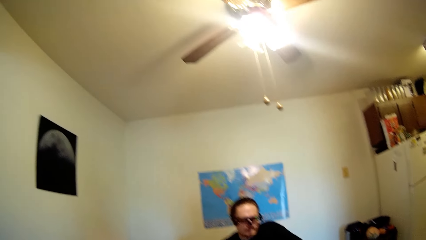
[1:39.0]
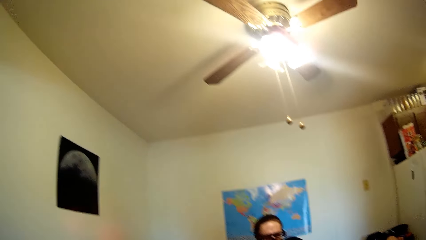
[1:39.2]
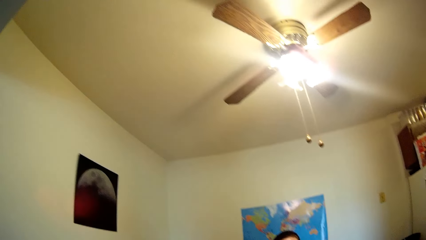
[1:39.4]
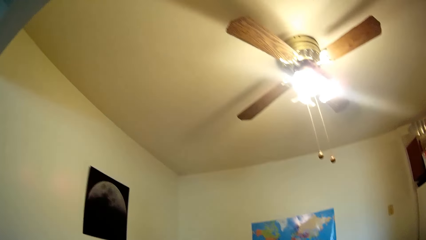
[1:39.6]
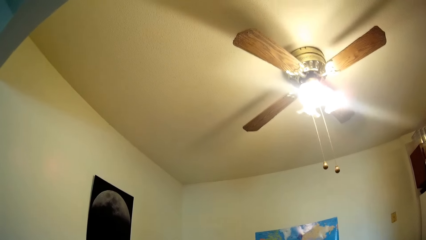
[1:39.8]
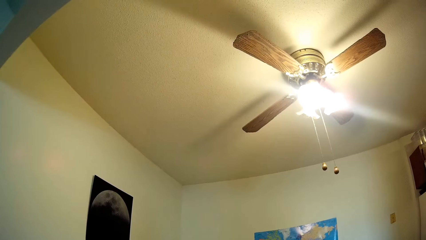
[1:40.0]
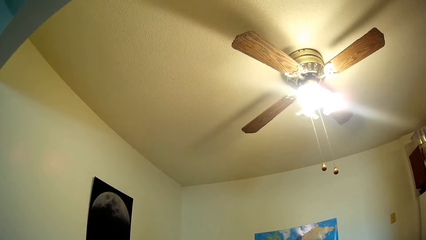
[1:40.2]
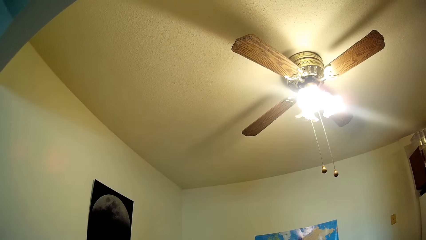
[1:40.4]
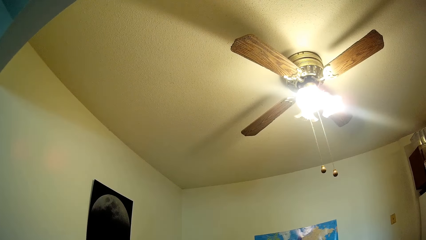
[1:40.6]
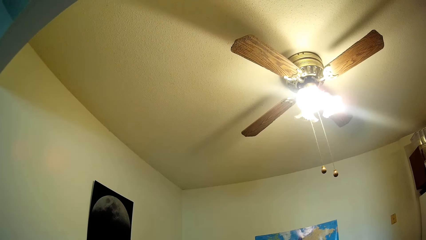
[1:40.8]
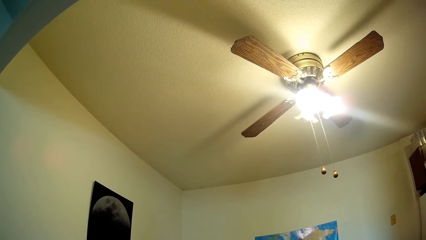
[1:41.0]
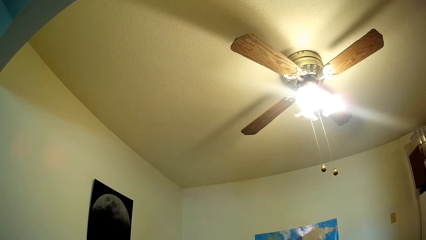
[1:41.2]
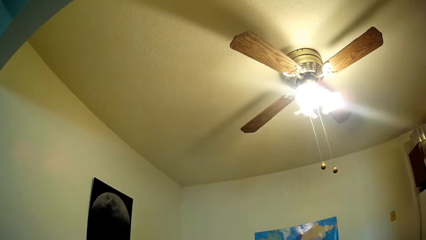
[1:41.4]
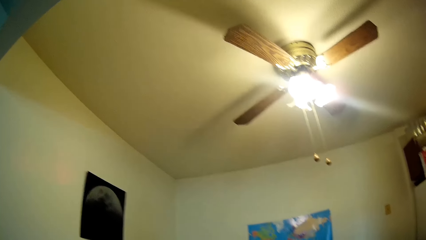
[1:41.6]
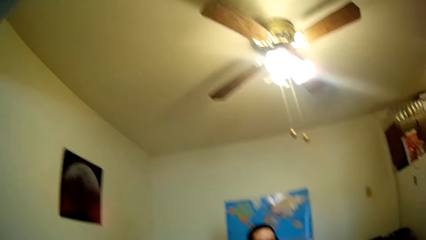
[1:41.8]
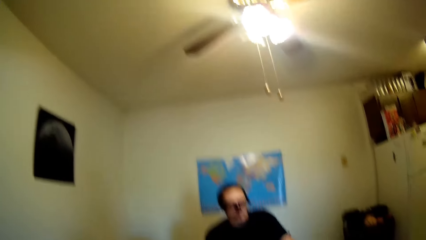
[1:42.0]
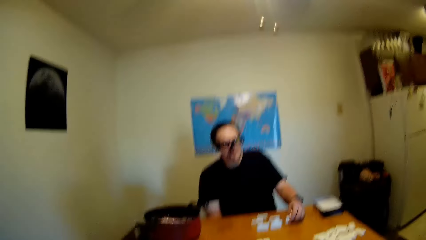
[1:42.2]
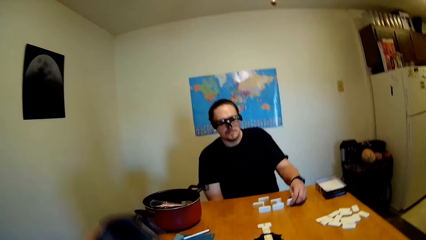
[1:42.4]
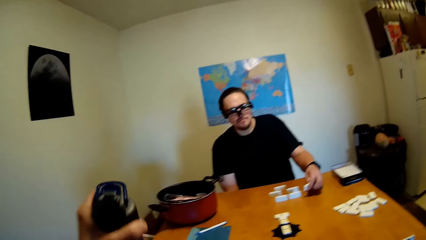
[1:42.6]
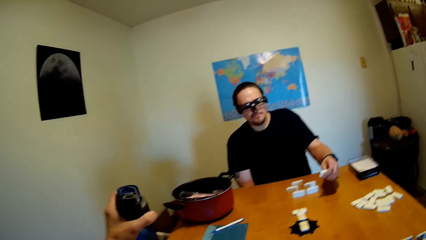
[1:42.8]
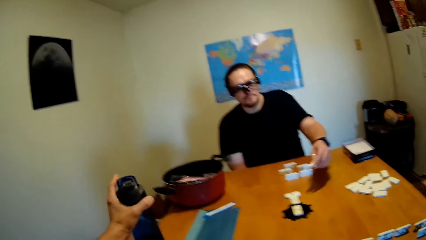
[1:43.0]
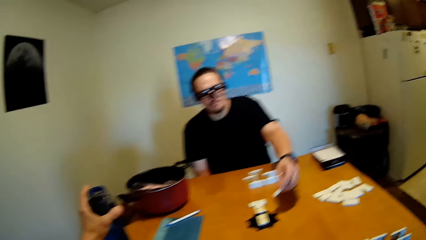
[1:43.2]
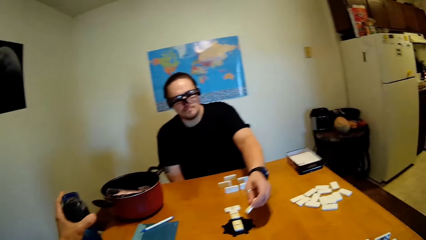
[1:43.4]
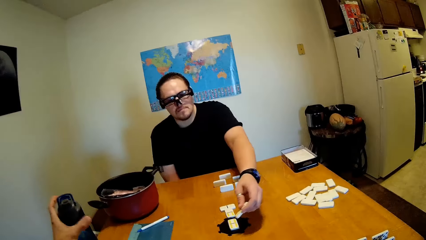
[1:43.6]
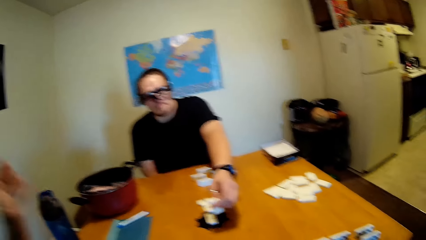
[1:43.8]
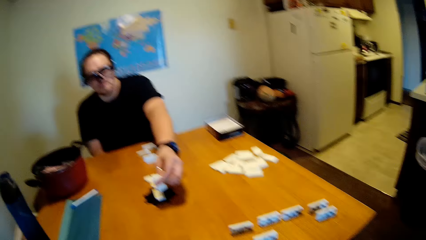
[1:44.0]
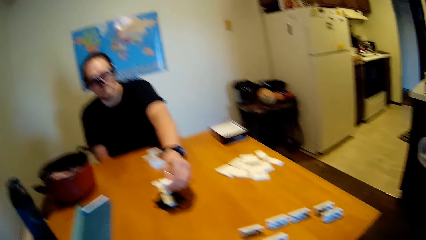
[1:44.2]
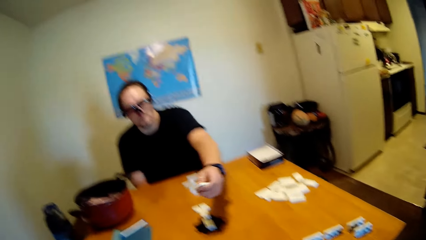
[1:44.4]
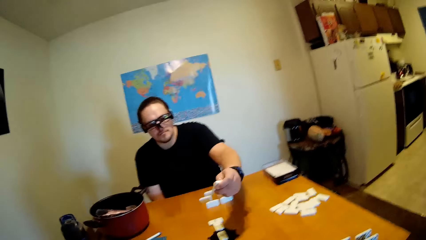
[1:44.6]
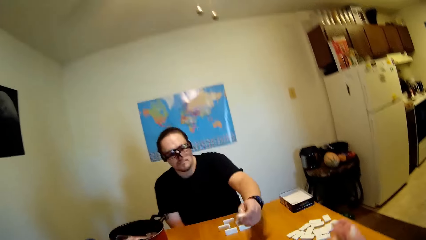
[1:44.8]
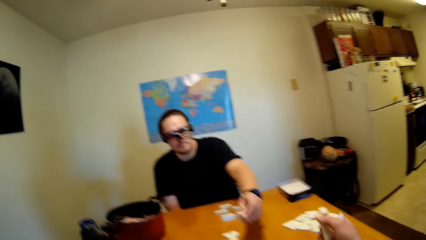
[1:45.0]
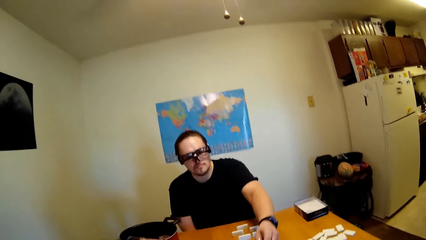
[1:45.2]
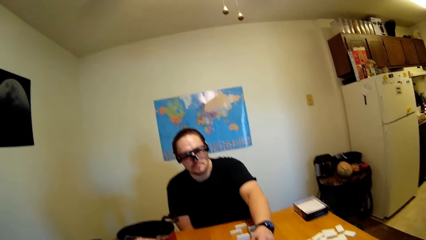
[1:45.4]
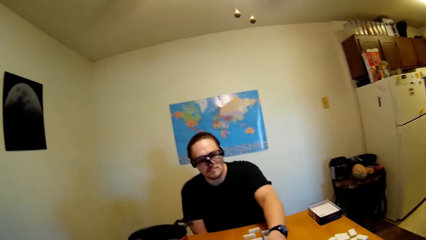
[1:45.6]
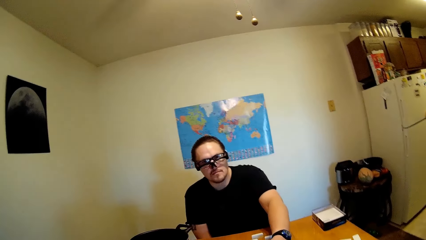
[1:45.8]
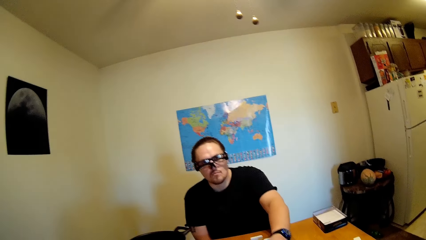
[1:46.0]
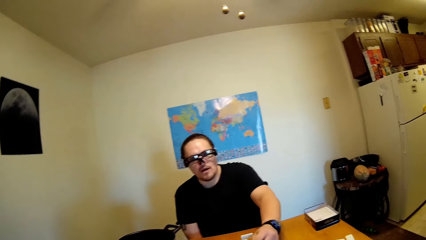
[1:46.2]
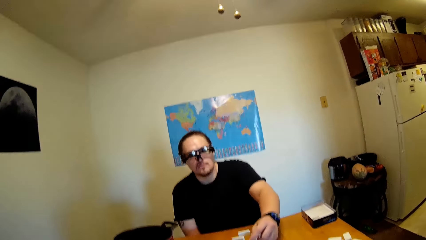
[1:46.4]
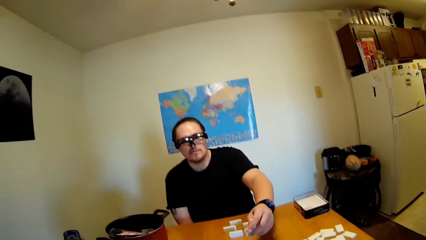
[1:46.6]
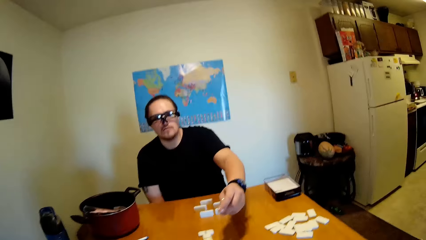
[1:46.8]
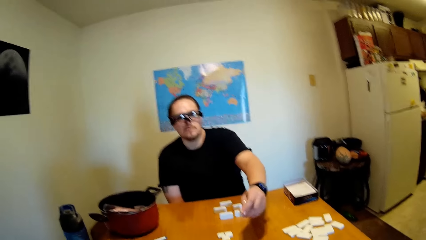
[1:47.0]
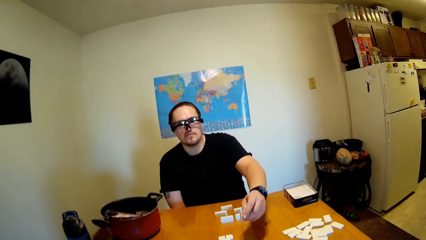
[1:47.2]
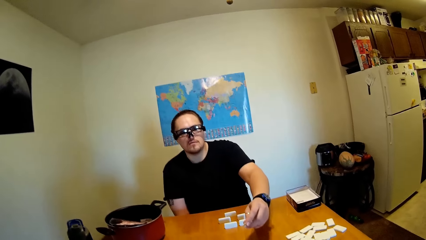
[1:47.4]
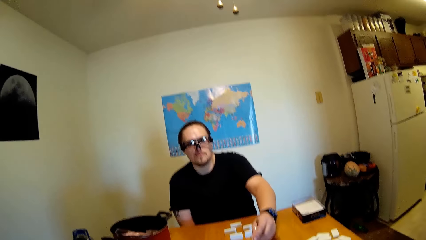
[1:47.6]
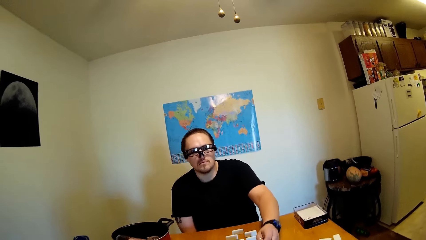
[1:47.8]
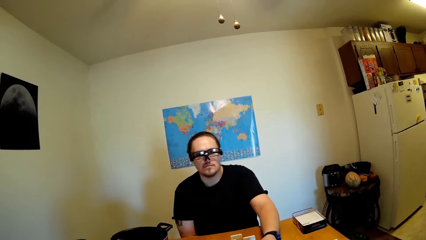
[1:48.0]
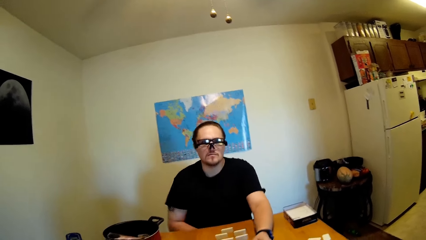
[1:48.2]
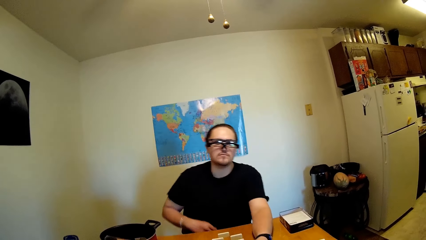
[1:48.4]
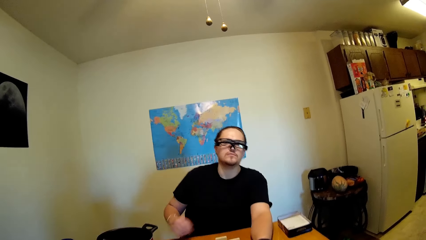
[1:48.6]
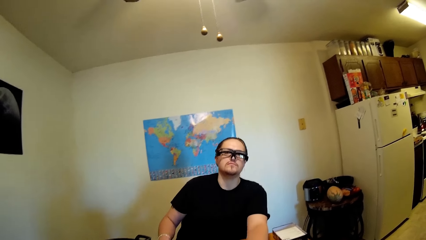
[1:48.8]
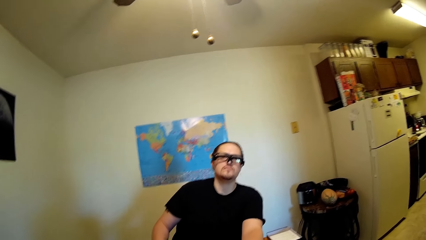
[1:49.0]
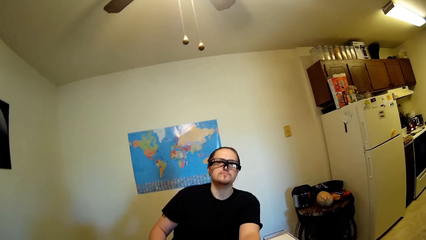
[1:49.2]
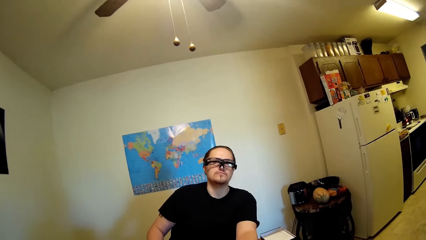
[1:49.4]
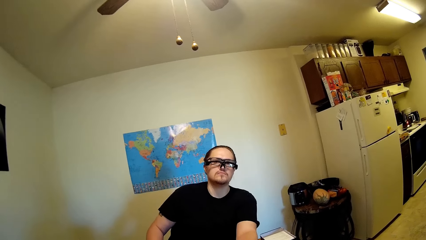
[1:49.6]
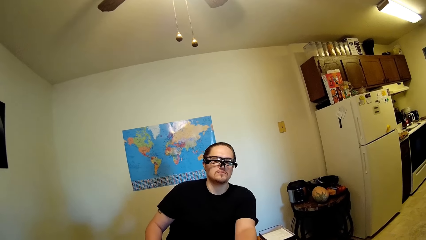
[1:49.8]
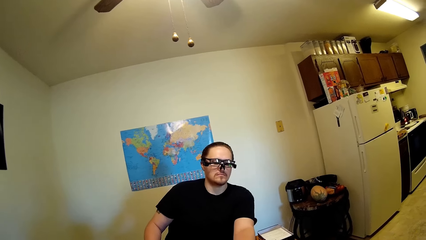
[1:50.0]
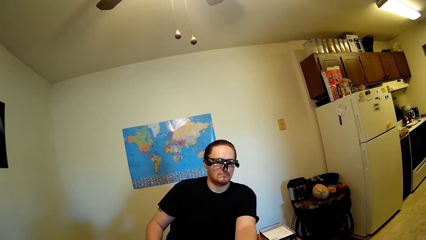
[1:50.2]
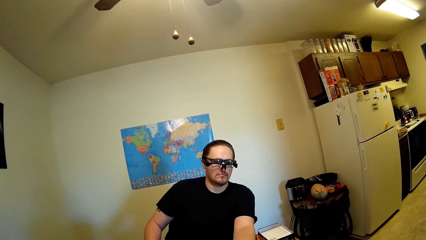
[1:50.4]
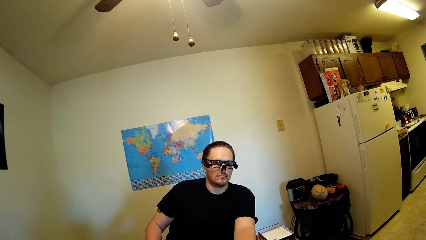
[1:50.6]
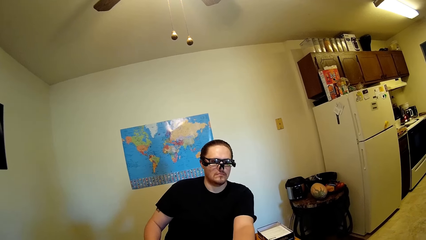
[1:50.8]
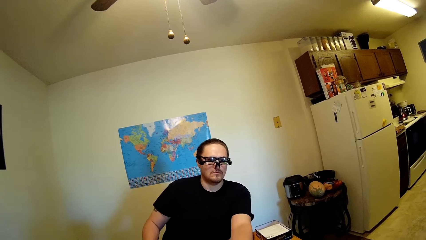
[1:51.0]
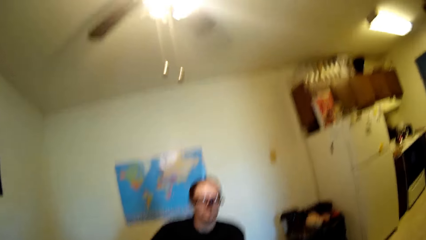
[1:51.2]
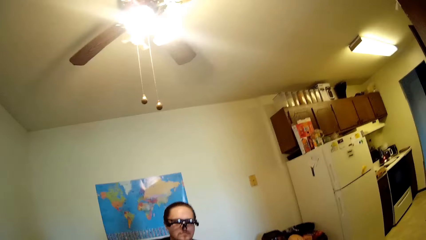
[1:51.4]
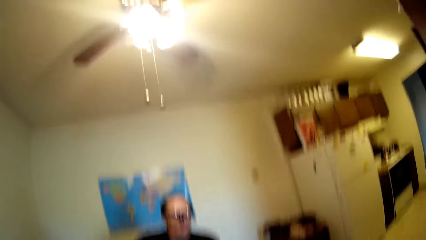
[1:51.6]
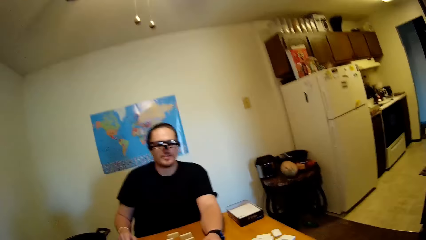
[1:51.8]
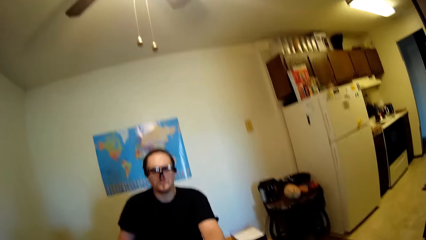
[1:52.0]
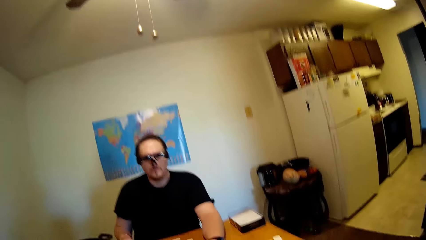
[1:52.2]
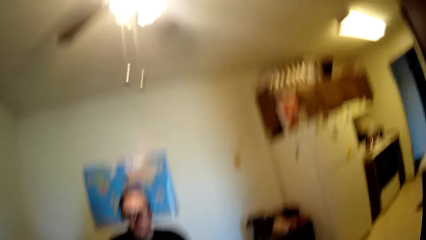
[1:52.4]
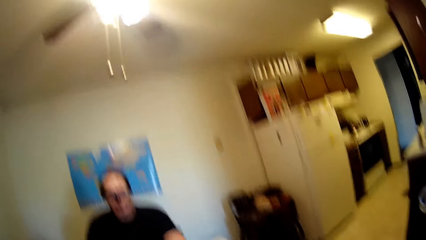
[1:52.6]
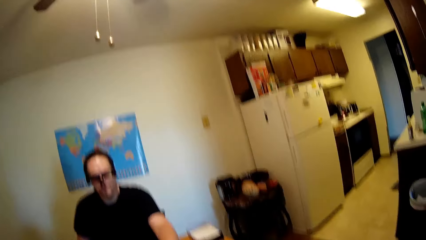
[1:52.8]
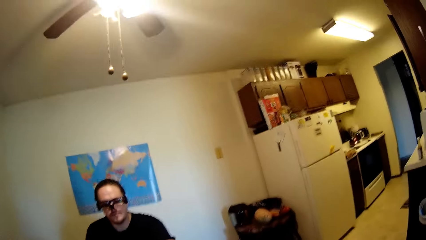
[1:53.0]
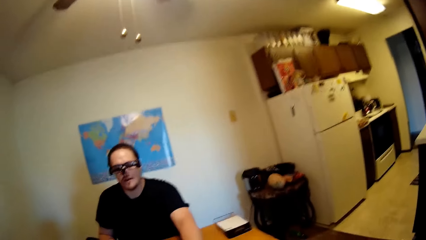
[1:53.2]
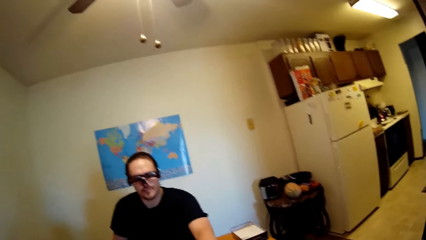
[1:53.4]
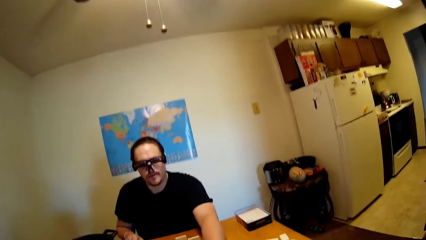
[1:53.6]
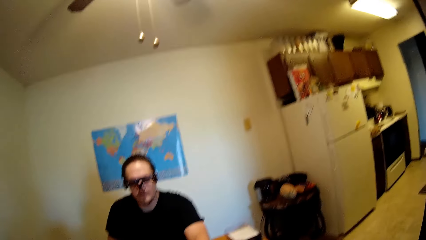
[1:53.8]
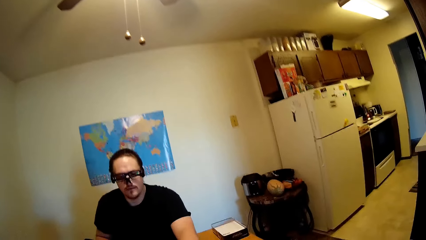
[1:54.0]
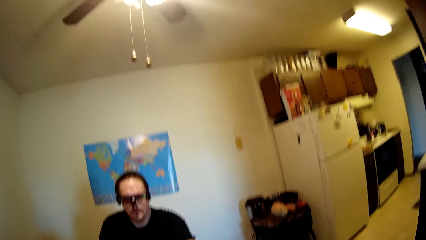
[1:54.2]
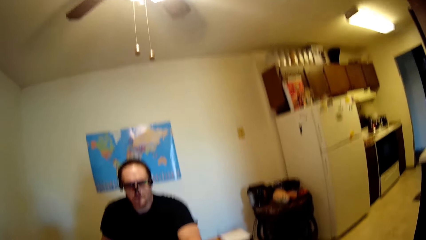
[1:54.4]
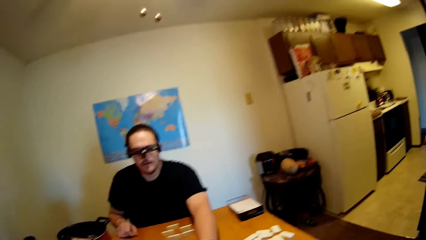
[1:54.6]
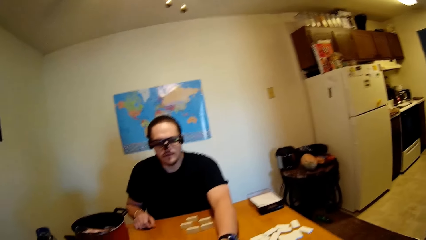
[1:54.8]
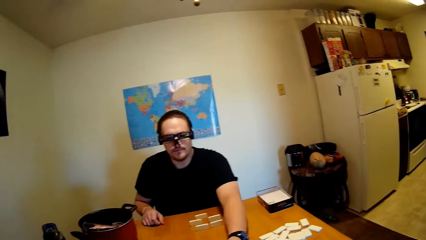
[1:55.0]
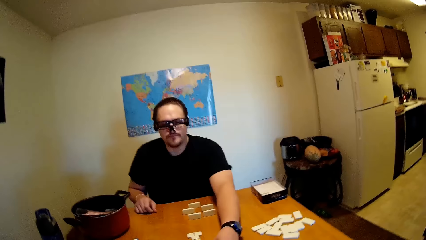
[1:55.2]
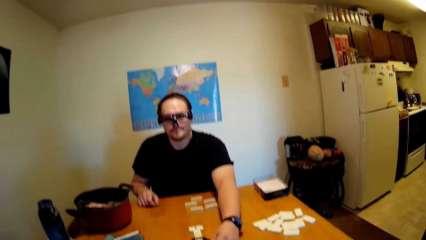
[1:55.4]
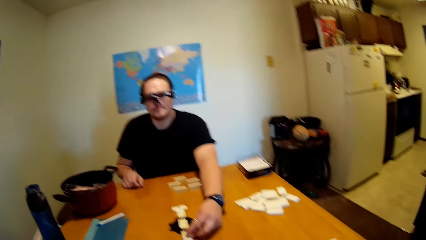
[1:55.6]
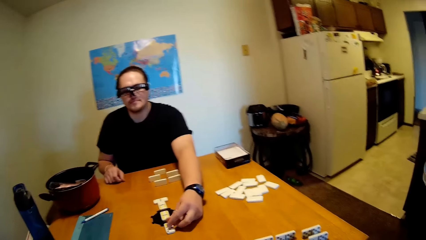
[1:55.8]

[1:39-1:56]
The camera wearer puts the water bottle on the table. A man moves the dice. The man holds the dominoes on the table. The camera wearer stares at the man.
